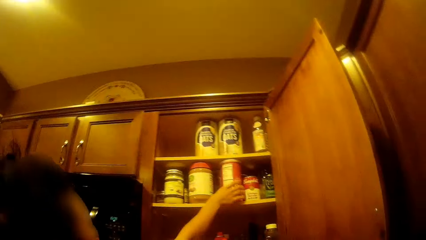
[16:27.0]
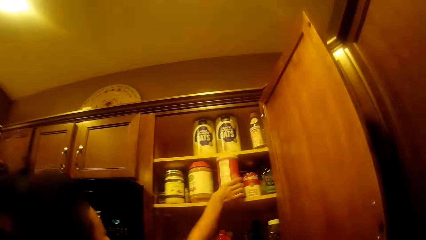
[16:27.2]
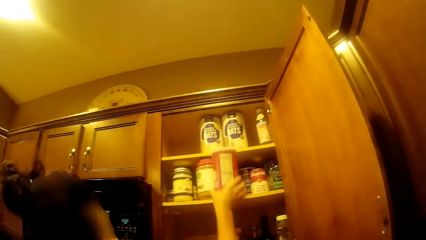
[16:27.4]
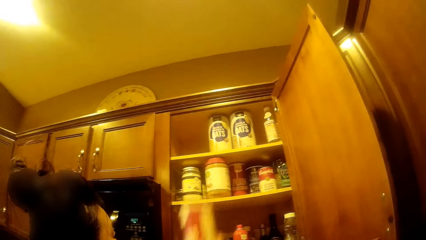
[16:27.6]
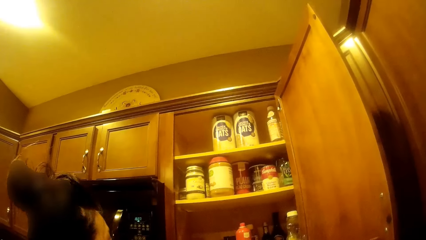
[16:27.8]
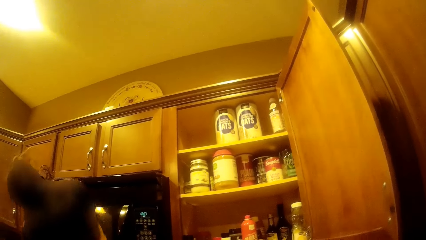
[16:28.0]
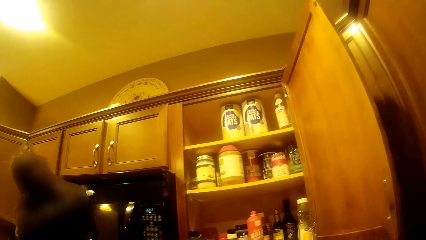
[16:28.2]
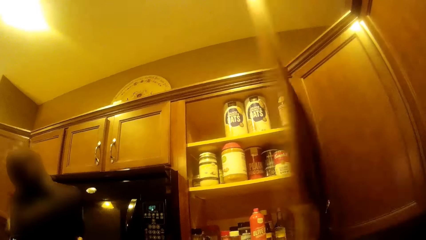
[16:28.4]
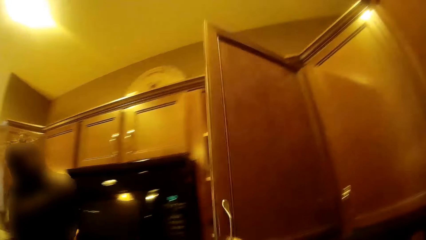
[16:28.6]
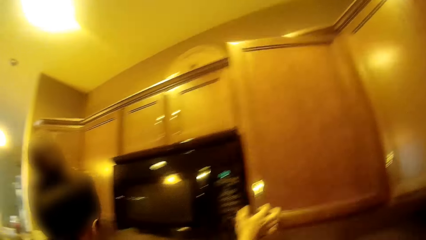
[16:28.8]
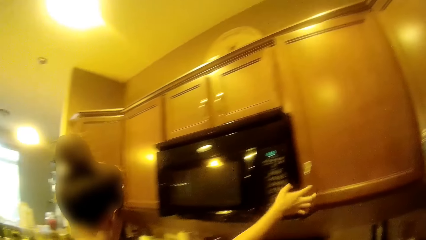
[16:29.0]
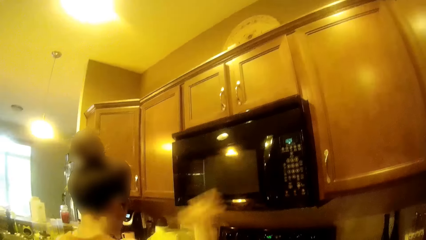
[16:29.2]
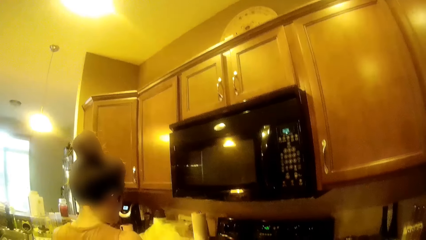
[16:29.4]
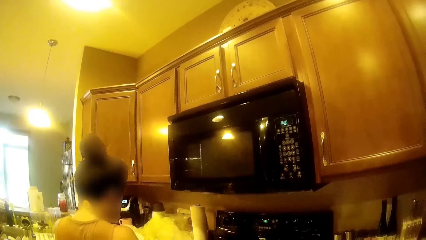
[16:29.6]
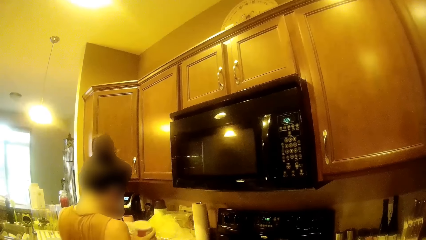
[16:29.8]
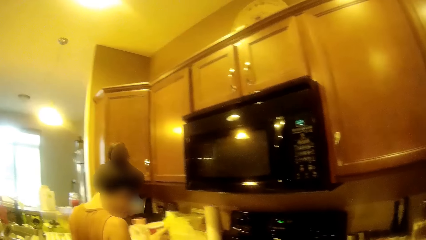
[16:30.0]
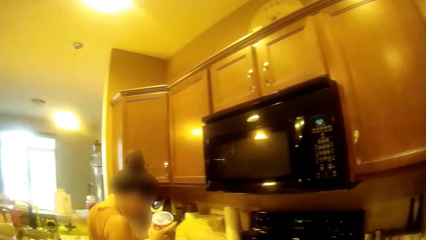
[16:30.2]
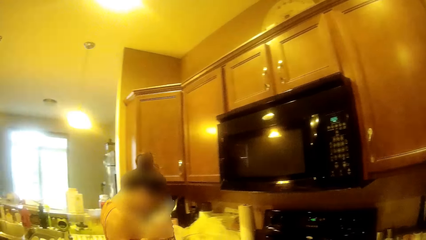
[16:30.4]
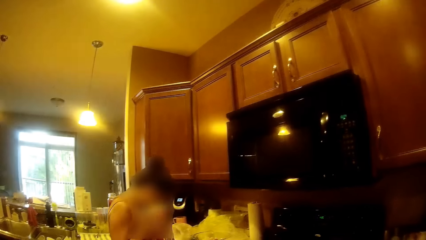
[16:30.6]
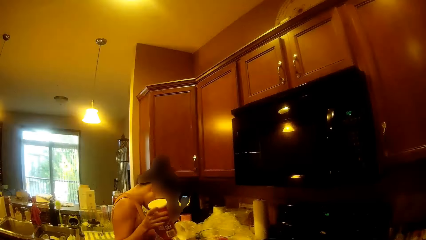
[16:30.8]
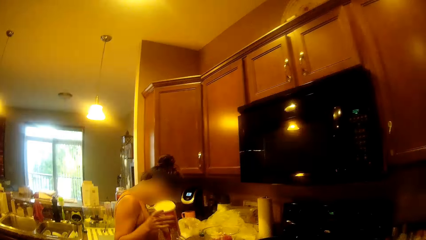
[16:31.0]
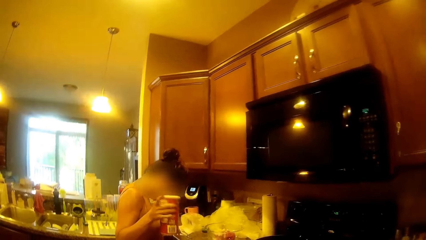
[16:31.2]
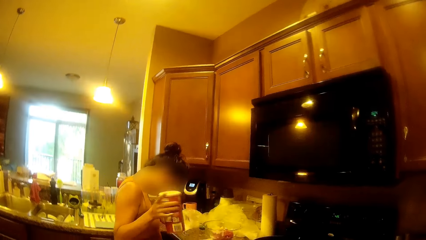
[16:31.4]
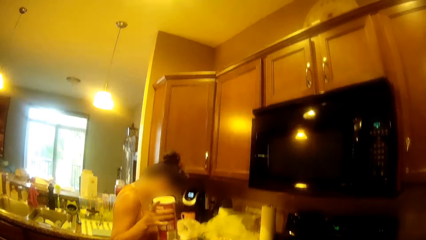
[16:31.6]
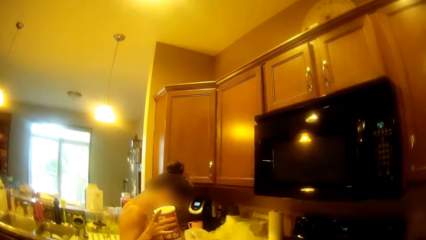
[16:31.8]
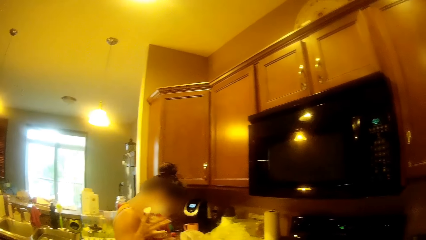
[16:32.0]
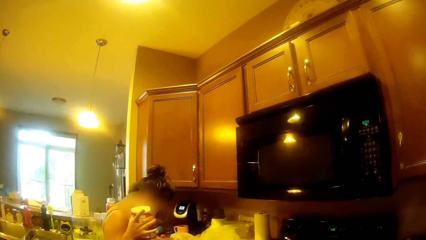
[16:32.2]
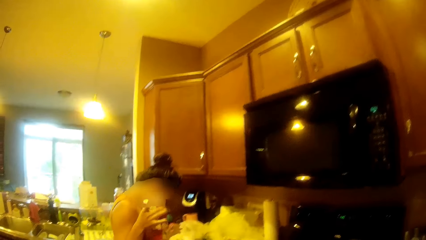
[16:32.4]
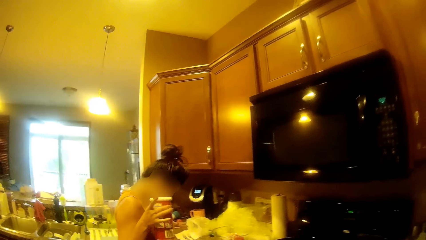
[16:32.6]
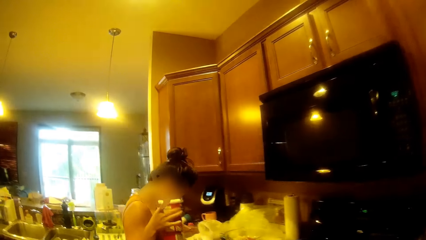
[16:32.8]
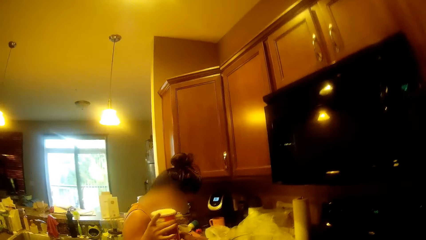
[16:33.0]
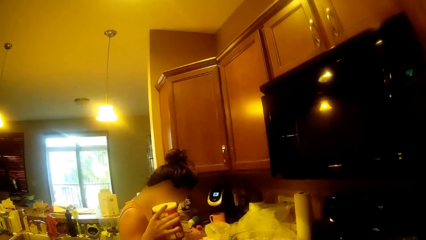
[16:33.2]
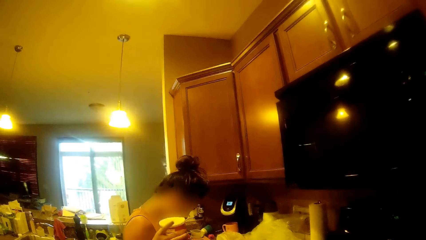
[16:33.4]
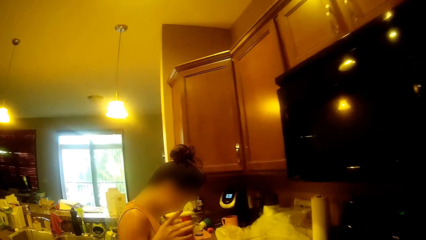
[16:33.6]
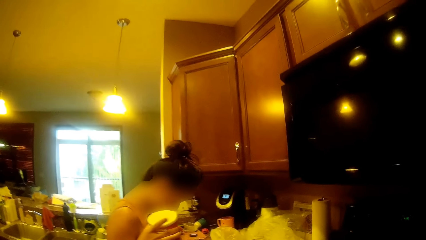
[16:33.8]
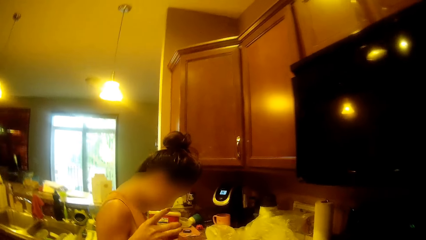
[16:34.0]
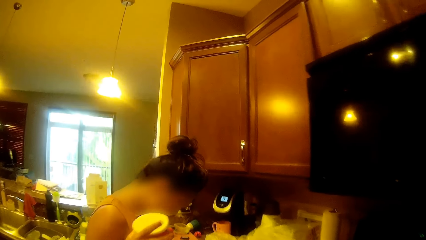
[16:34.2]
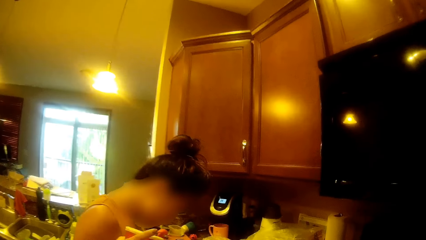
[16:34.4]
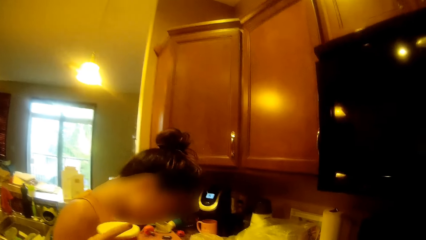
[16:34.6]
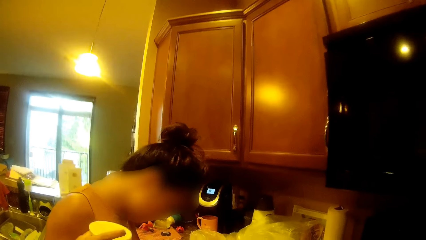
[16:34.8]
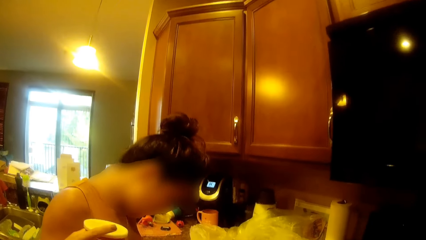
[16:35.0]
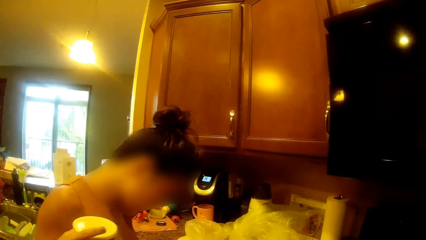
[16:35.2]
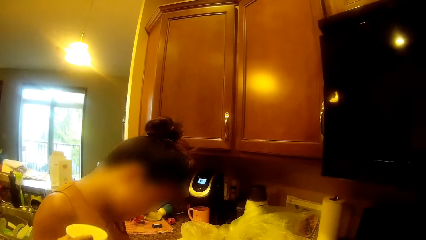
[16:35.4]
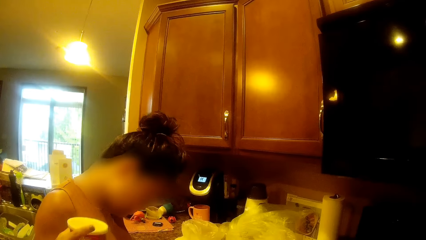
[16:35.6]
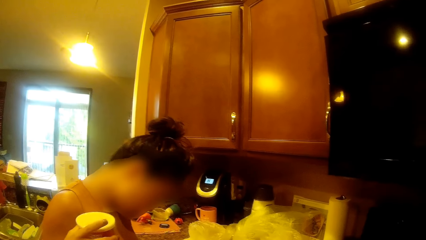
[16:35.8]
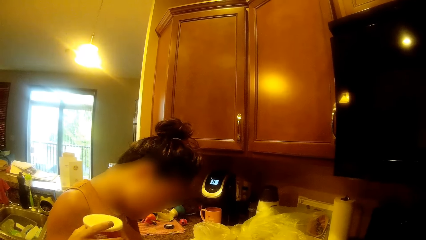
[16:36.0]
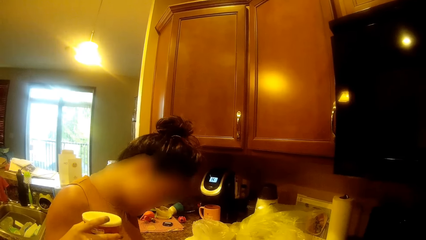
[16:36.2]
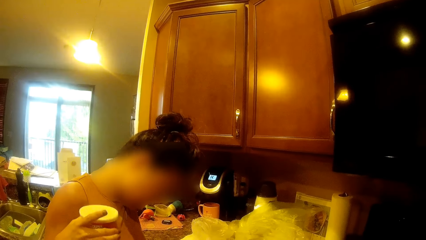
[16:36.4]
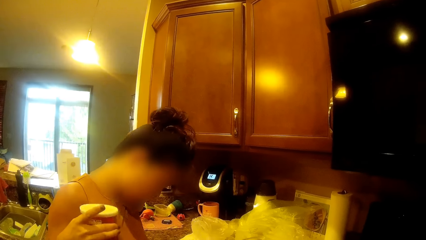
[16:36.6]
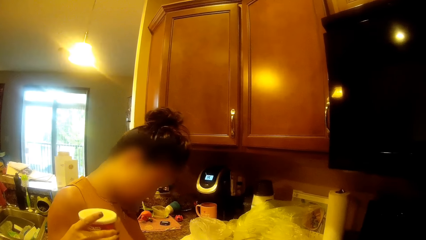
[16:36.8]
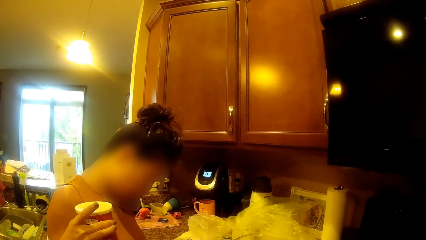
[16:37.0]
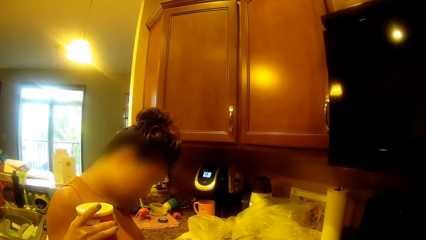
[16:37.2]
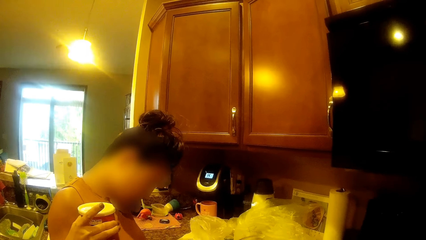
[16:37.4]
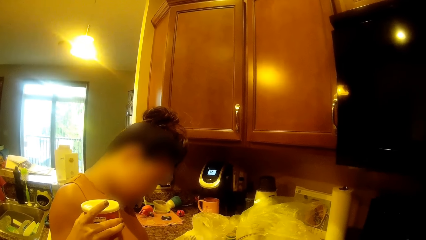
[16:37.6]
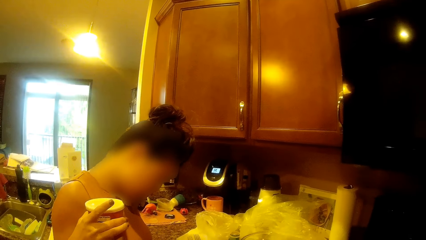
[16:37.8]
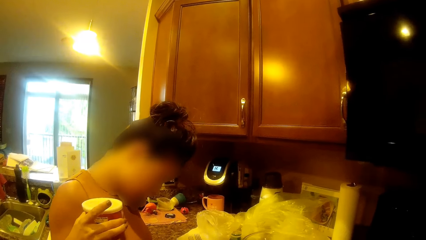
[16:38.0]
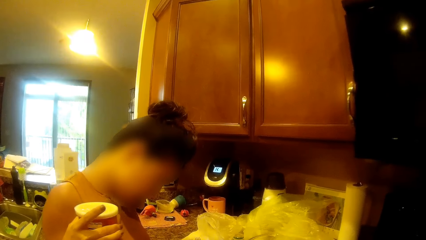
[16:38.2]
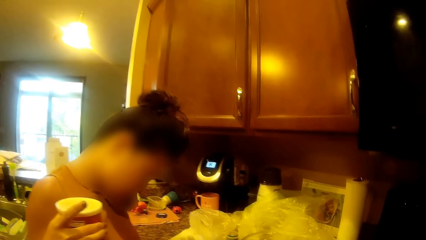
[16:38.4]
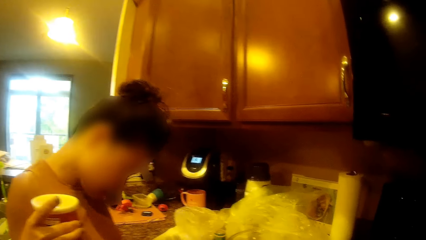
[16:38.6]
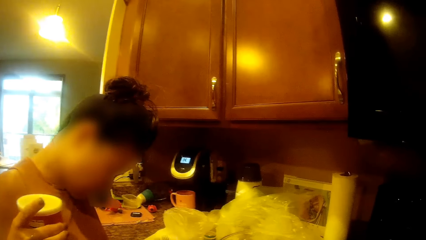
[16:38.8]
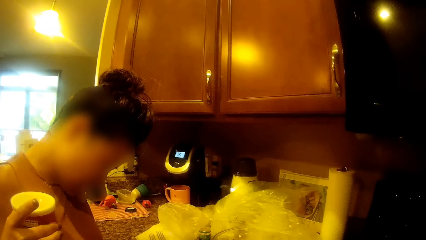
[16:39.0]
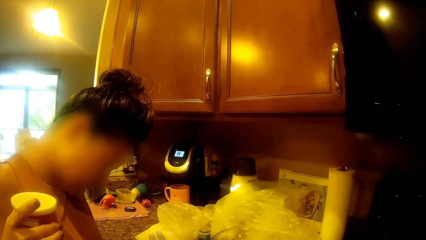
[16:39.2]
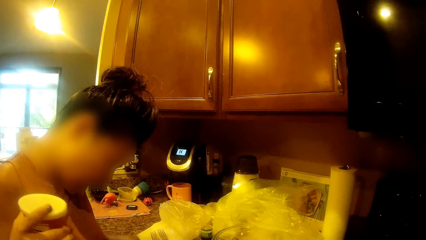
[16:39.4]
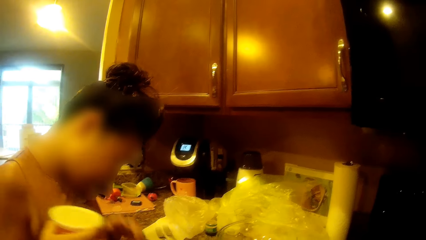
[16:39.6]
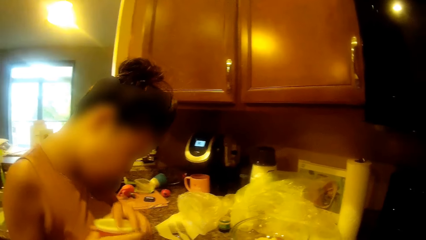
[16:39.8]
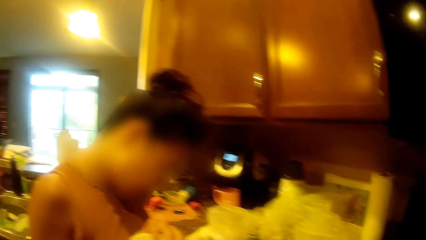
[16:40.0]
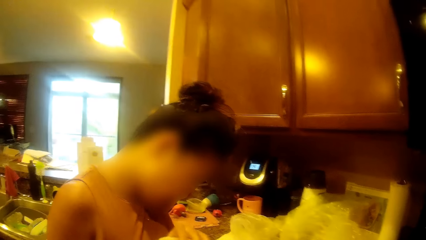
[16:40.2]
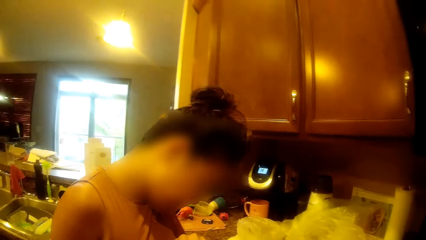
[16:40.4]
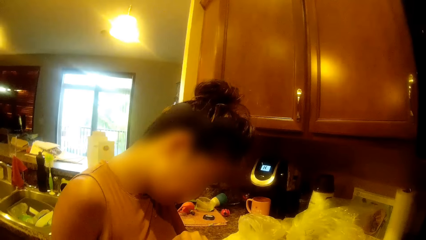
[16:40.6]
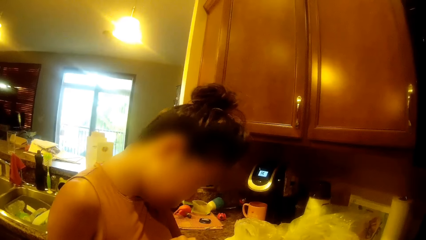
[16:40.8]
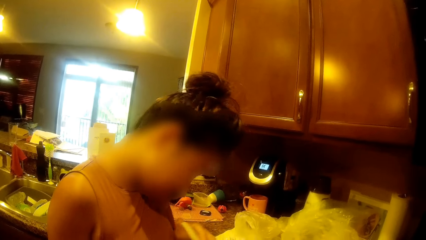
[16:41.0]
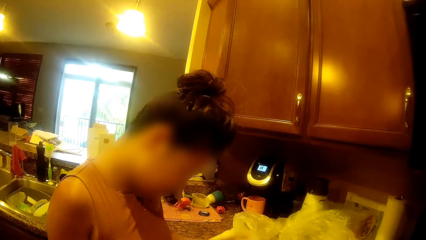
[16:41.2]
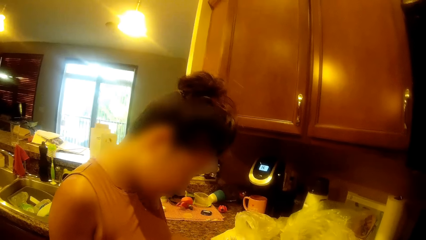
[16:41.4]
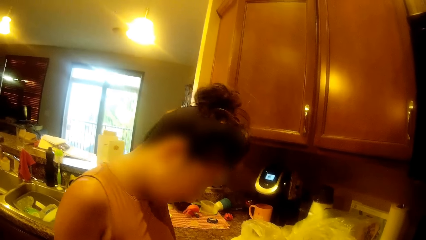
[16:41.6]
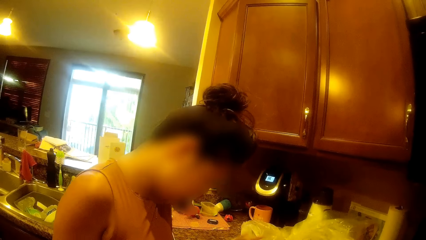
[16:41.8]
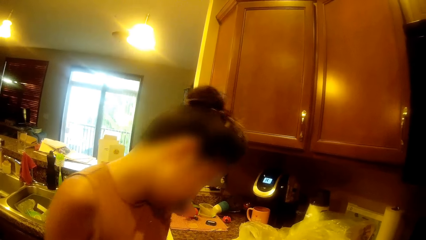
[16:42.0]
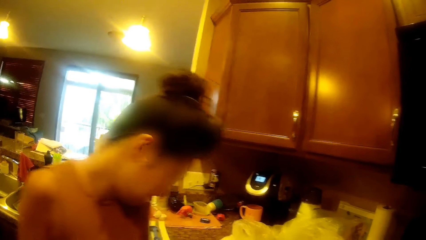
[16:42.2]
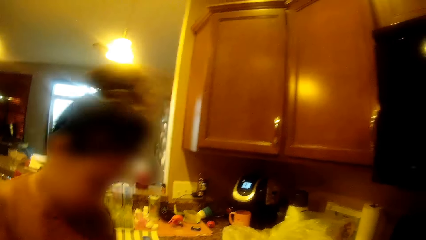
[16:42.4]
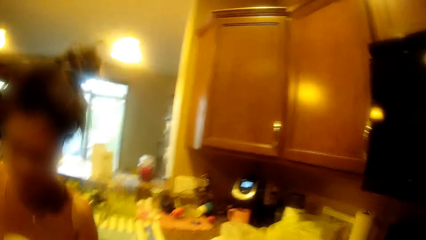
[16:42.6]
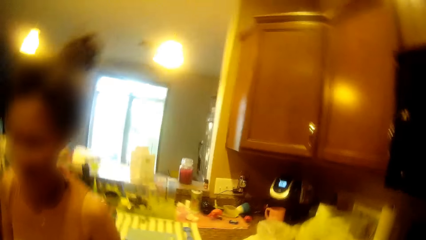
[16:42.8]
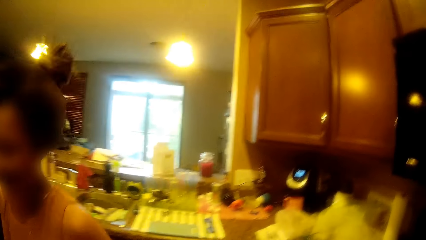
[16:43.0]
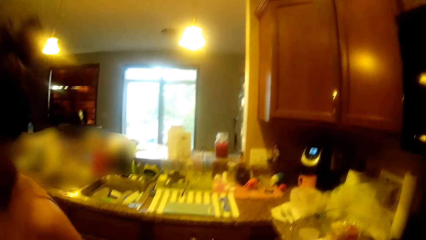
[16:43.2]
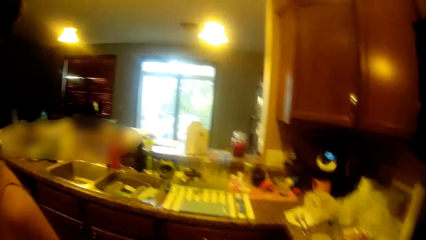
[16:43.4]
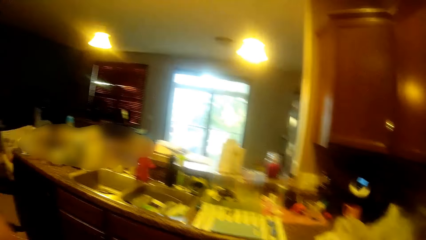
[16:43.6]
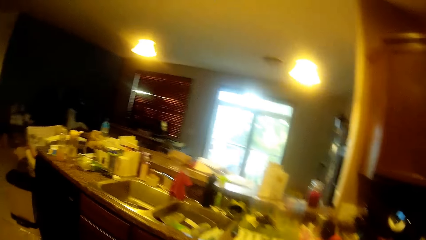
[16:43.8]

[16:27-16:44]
A woman picks up a spice or can from the cabinet with her right hand. She closes the cabinet with her right hand. She holds the spice in her right hand. She shakes the spice with her right hand. She opens the can.
